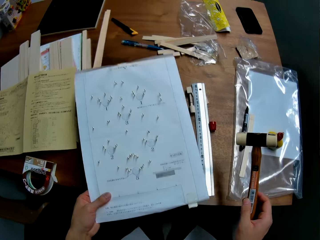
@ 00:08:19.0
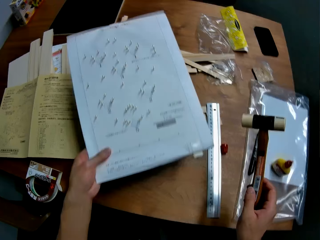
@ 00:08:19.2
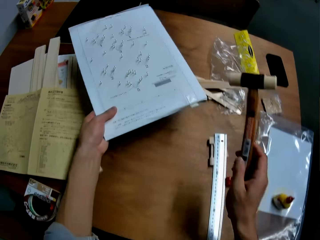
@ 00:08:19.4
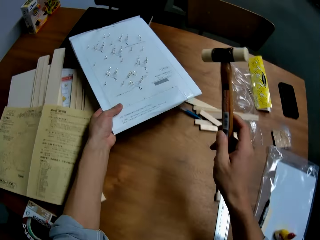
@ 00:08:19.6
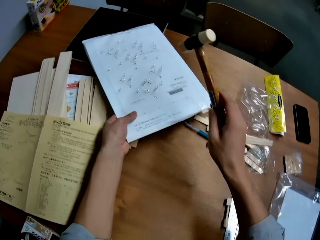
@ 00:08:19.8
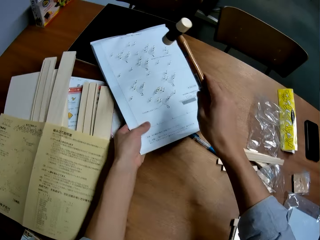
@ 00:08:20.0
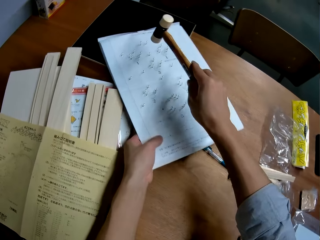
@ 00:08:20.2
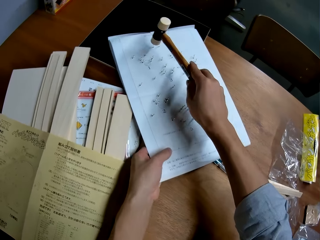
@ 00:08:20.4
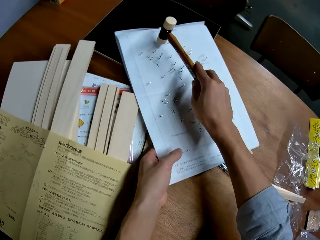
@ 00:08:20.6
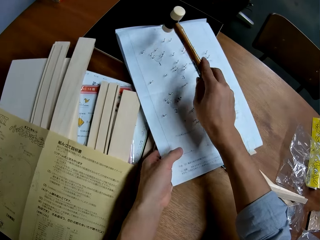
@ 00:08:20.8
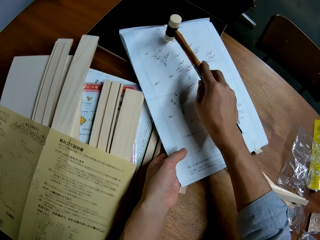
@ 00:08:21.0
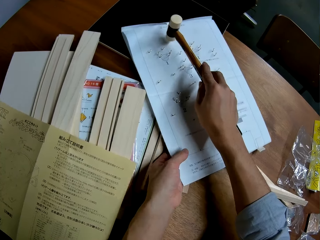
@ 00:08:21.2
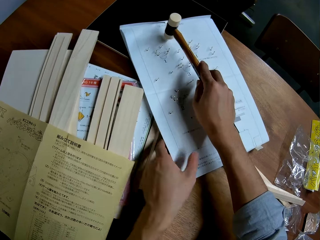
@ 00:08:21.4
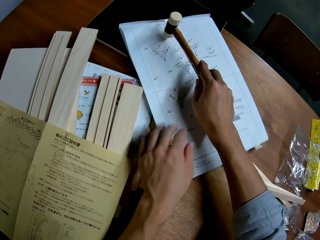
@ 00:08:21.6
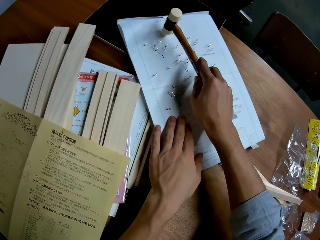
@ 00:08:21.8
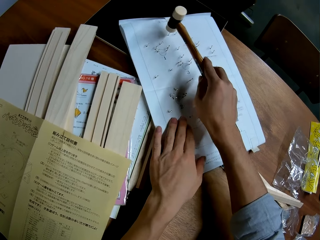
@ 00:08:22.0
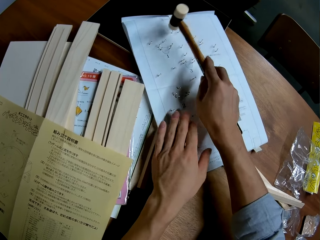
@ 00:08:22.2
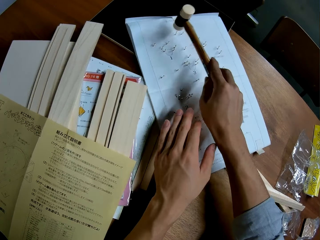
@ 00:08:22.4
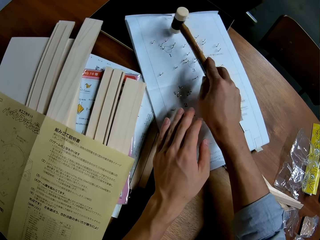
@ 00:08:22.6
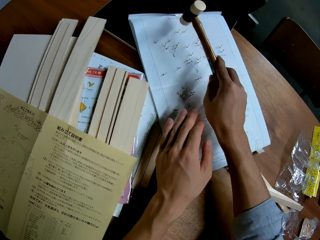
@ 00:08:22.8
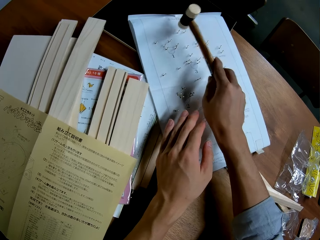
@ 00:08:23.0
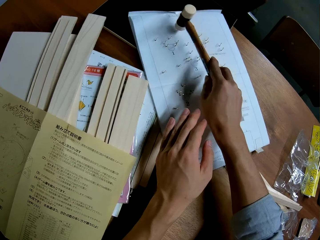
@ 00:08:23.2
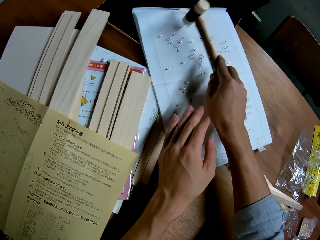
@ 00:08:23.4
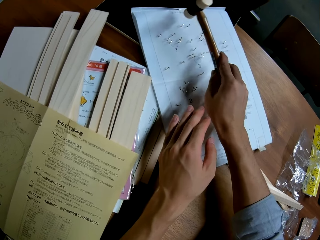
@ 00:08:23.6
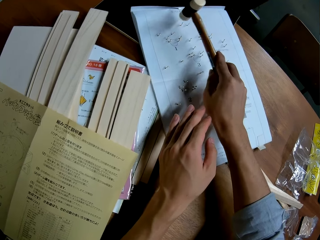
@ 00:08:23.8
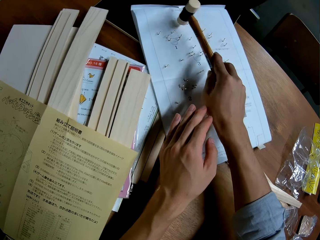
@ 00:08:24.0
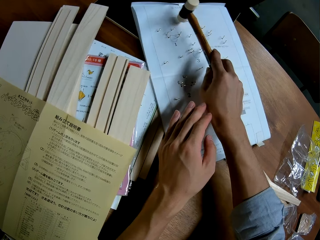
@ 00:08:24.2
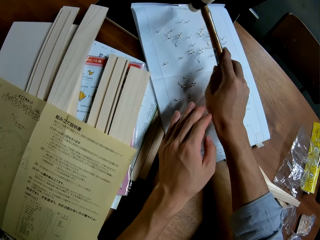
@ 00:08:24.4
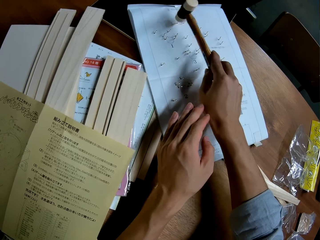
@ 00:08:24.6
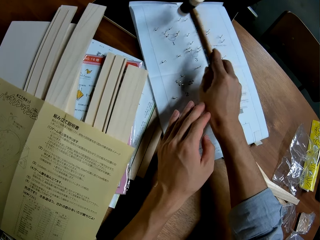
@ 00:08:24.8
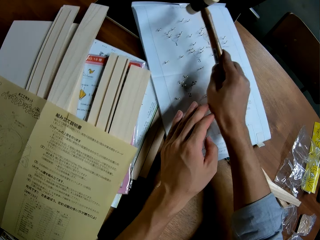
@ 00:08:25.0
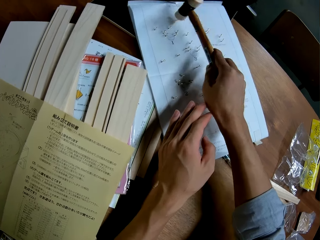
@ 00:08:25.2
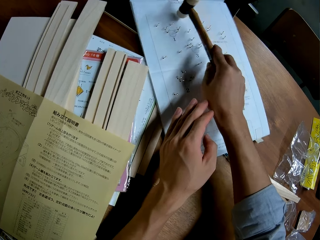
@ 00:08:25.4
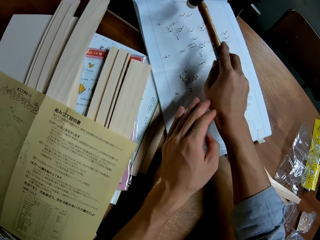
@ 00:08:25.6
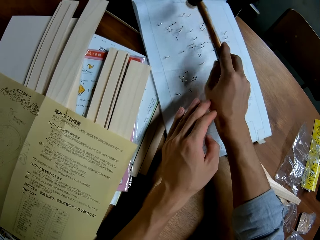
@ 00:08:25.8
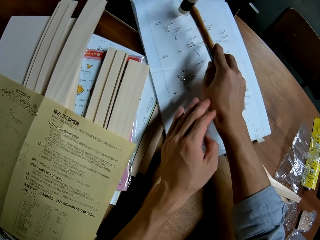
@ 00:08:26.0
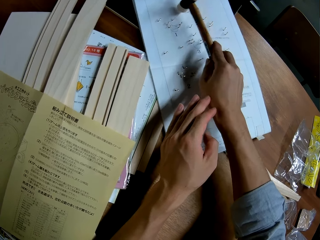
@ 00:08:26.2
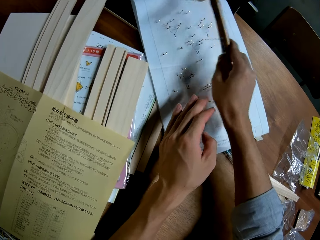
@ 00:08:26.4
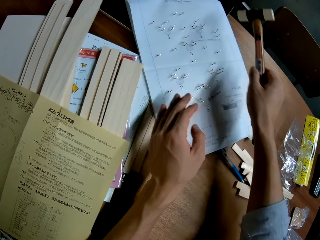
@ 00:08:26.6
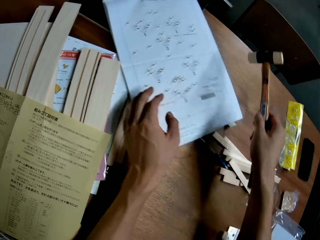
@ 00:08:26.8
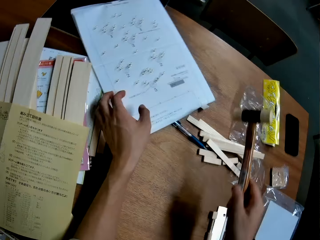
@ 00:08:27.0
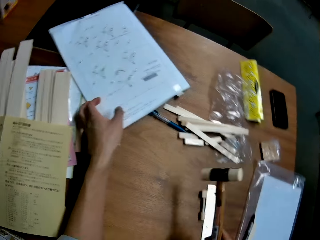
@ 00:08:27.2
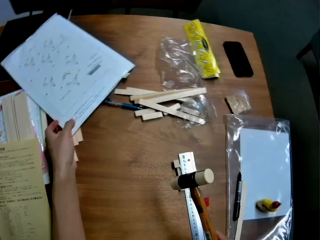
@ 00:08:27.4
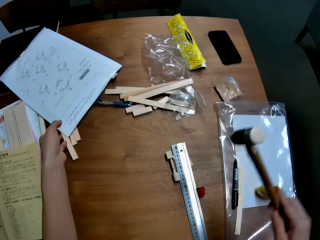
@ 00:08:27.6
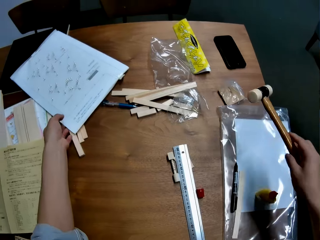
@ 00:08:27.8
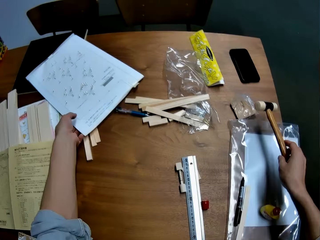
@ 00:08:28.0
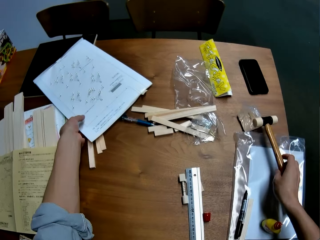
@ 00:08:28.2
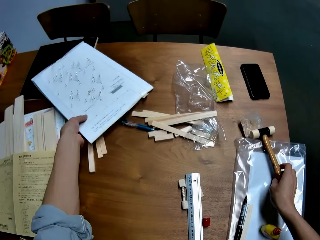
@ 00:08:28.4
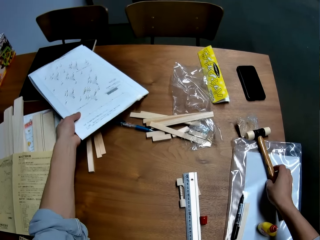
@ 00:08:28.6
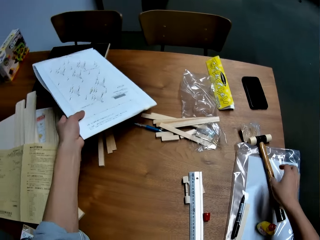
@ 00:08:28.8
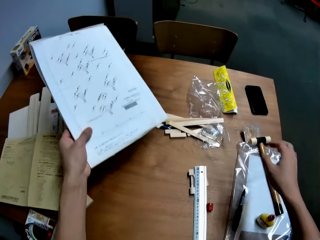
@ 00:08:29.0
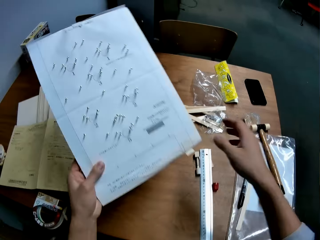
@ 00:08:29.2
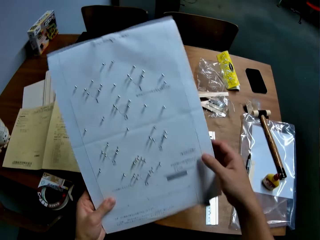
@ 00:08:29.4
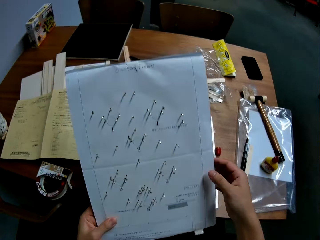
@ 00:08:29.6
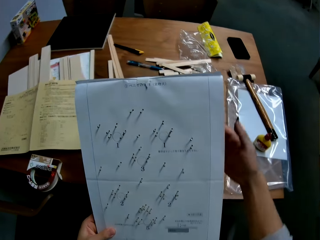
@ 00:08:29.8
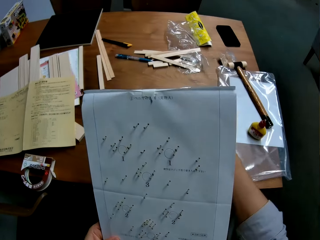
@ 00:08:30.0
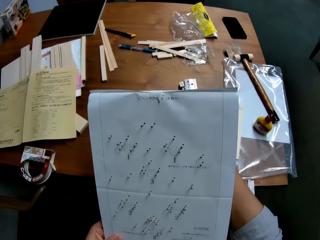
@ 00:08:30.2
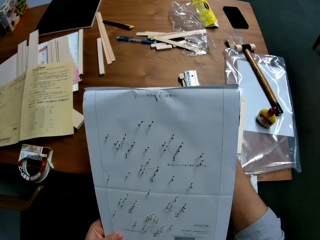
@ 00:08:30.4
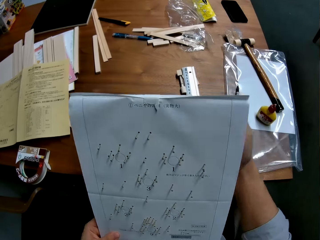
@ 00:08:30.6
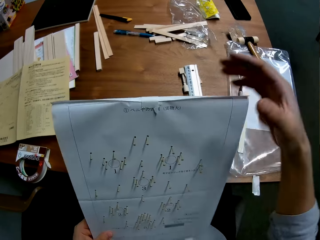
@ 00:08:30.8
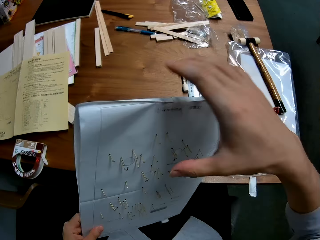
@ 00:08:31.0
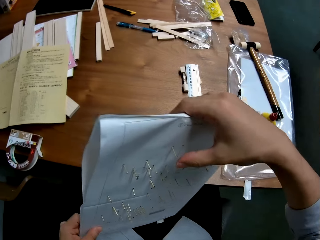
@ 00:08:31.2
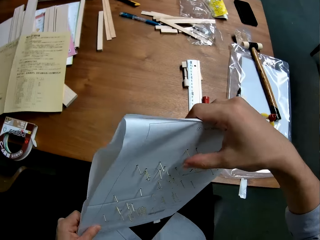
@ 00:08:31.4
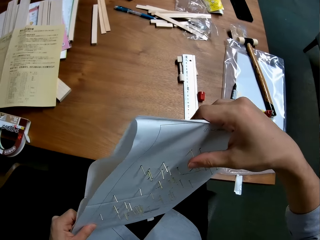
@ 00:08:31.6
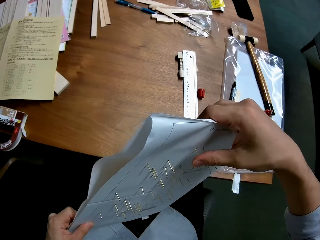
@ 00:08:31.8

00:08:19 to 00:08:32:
The camera wearer picks up the wooden mechanical model from the table with his left hand. He moves the paper. He places the wooden mechanical model on the table. He hits the pin into the wooden mechanical model with the hammer in his right hand. He drops the rubber mallet hammer in his right hand on the table. He picks up the wooden mechanical model from the table with his left hand. He takes the paper.

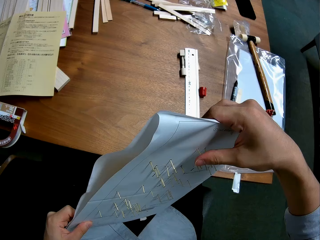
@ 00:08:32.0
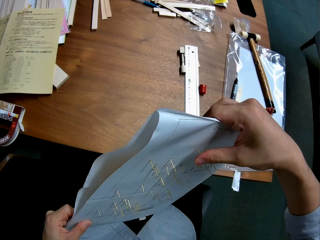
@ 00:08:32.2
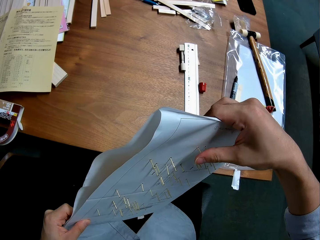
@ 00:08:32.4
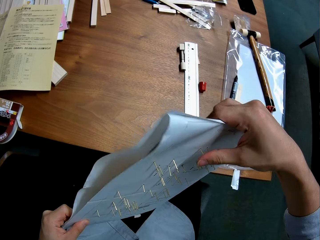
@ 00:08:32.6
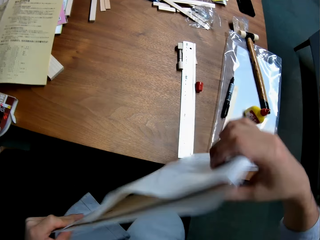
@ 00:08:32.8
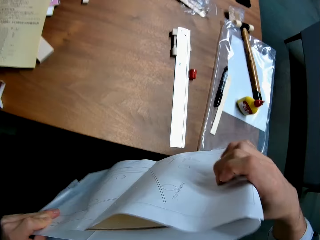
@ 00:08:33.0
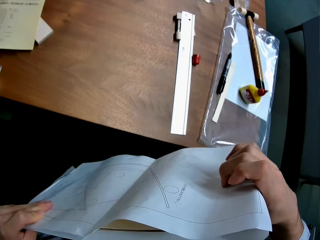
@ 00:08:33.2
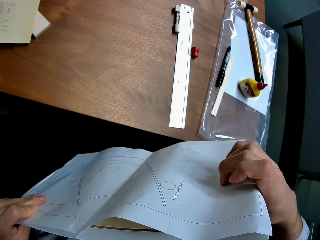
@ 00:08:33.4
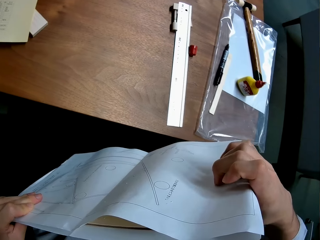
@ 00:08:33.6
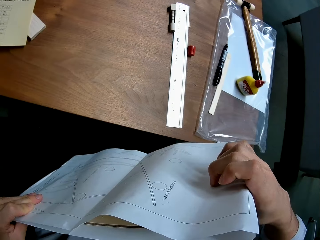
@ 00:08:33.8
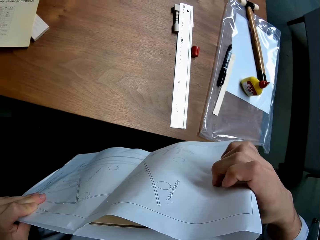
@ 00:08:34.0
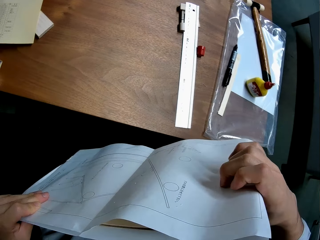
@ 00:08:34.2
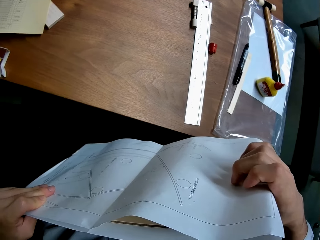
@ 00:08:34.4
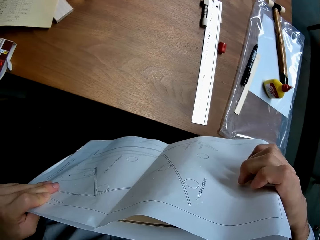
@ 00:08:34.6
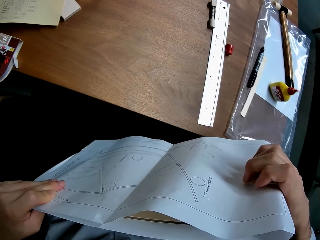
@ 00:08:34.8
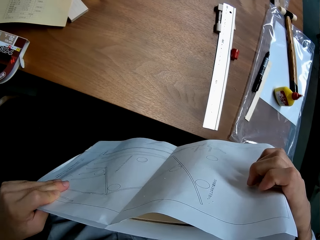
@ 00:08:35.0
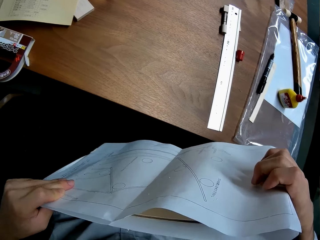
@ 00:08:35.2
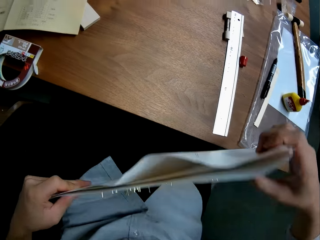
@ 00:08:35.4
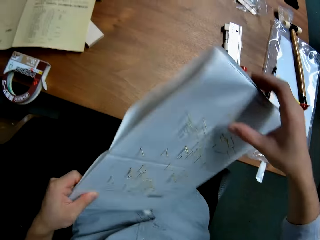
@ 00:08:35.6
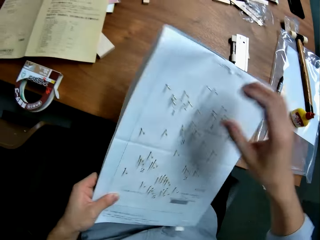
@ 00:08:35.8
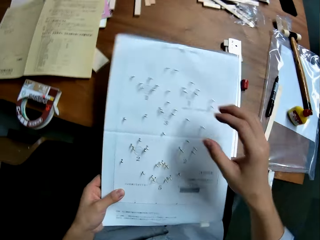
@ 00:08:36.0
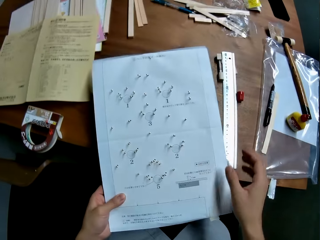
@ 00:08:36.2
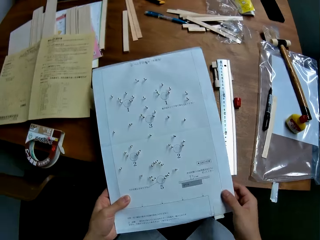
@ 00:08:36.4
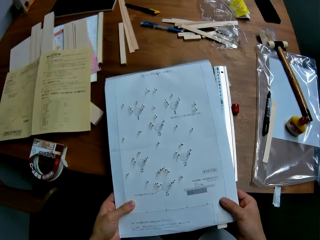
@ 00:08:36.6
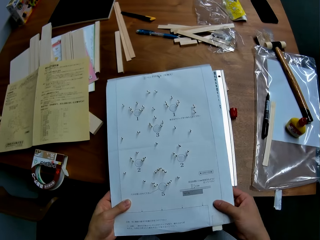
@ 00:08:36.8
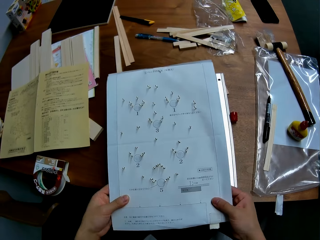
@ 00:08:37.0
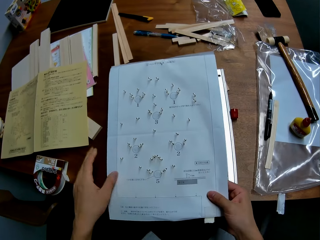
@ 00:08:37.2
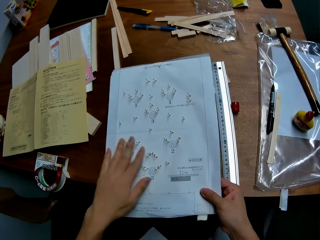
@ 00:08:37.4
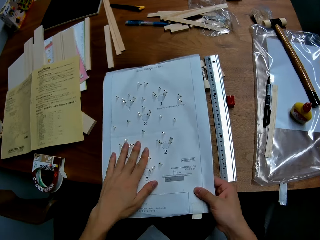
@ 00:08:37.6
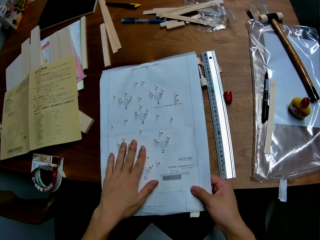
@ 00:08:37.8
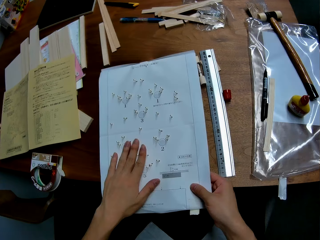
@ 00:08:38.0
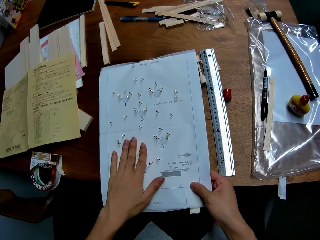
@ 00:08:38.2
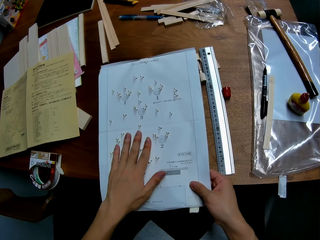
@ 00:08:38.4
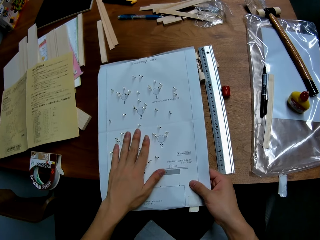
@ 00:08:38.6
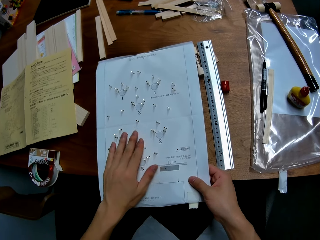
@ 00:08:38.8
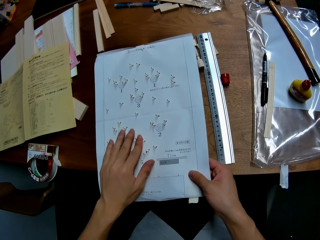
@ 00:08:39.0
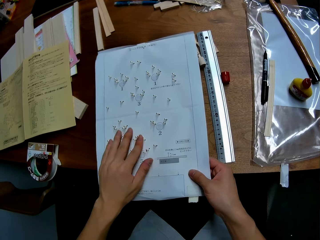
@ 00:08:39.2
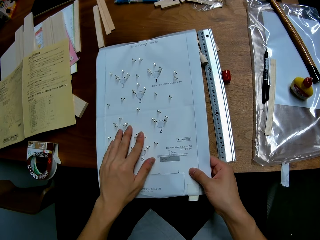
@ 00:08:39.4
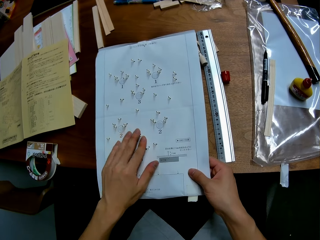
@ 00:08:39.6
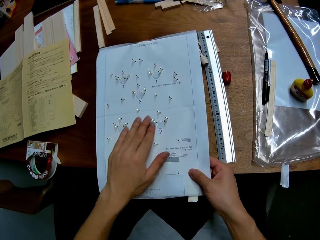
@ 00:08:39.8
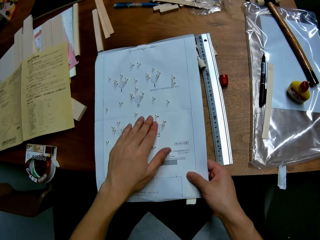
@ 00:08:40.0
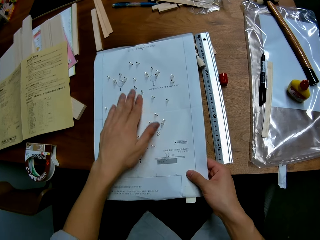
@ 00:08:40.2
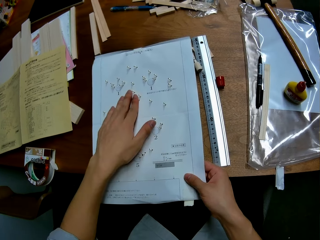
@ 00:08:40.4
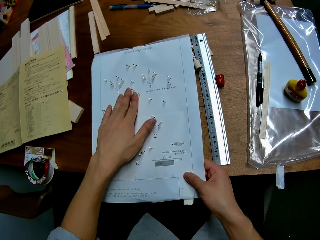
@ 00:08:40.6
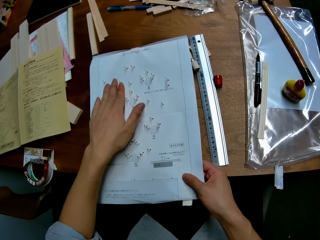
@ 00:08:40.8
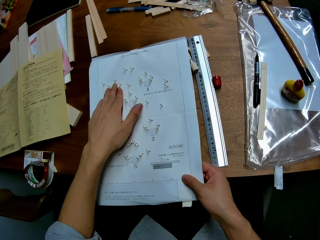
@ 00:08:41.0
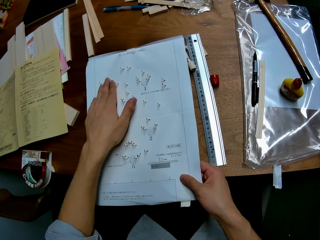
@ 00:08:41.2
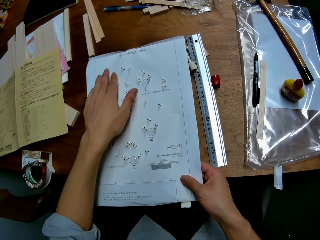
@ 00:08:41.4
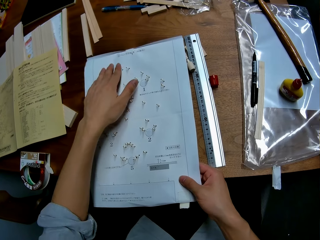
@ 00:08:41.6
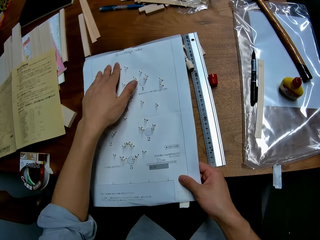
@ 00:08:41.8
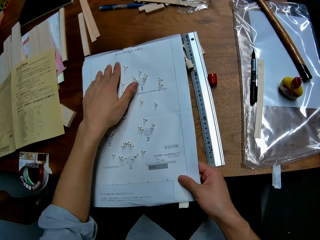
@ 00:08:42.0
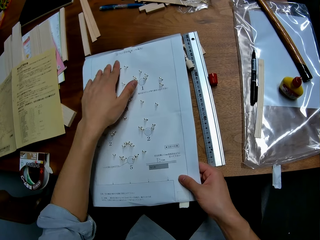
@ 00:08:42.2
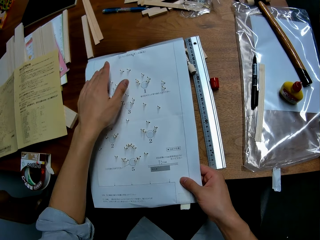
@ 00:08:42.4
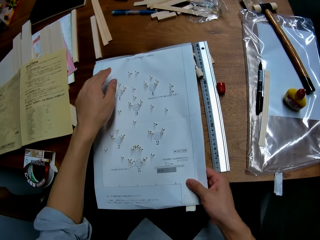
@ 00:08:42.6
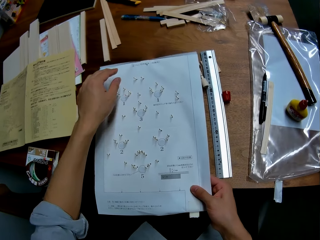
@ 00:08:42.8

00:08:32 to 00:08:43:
The camera wearer pushes the pin into the wooden mechanical model with his right hand. He holds the paper. He places the wooden mechanical model on the table. He places his left hand on the wooden mechanical model. He touches the paper.
